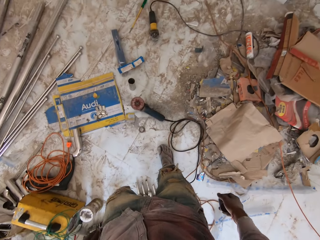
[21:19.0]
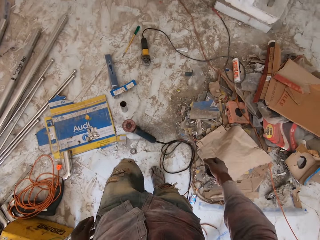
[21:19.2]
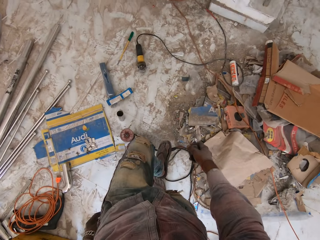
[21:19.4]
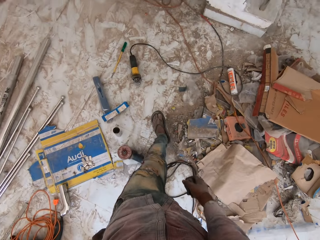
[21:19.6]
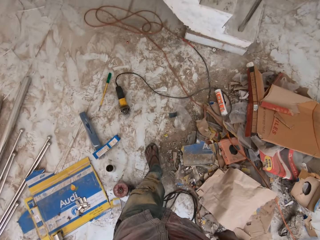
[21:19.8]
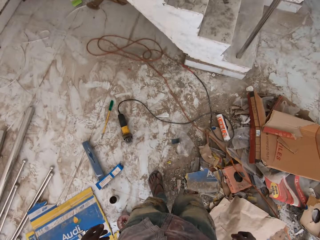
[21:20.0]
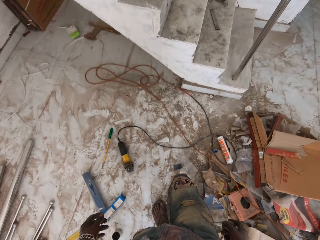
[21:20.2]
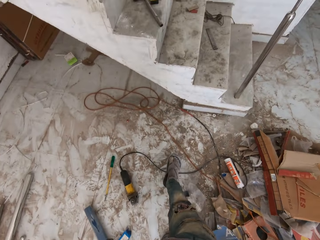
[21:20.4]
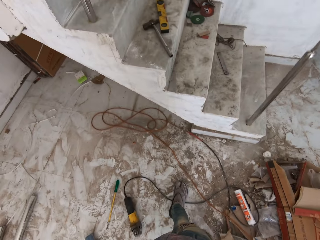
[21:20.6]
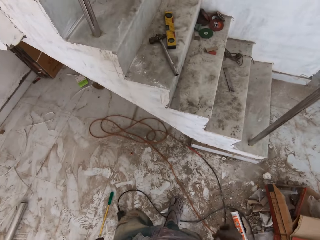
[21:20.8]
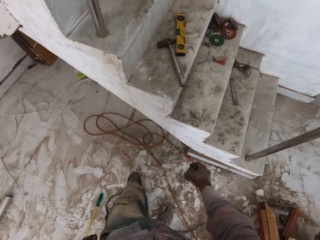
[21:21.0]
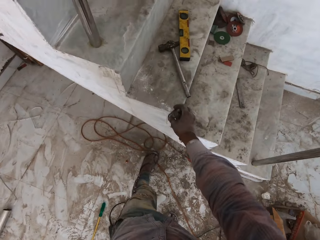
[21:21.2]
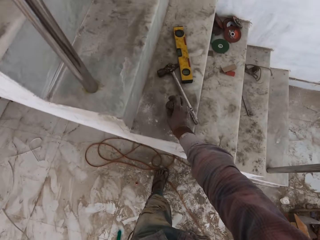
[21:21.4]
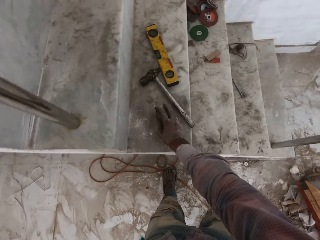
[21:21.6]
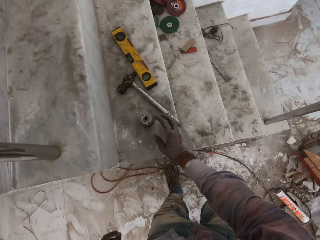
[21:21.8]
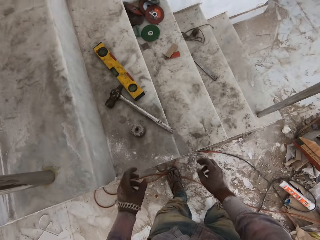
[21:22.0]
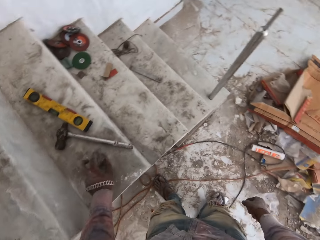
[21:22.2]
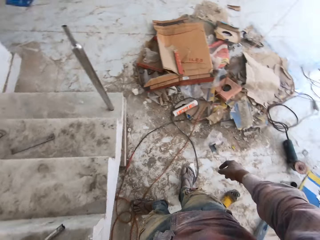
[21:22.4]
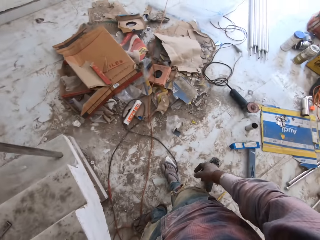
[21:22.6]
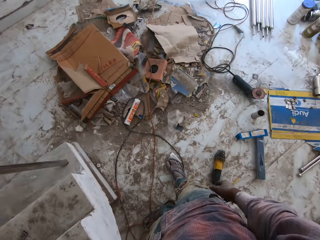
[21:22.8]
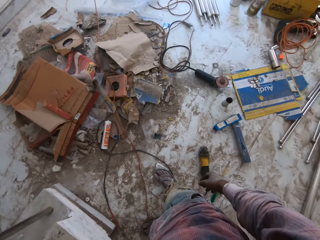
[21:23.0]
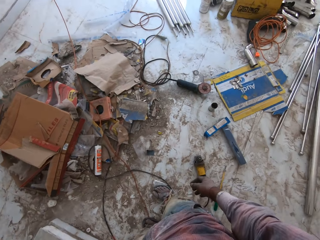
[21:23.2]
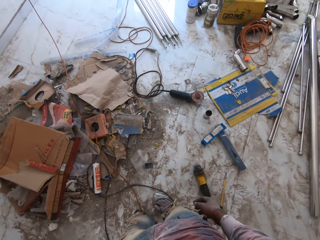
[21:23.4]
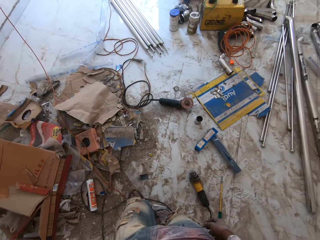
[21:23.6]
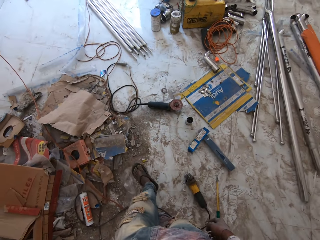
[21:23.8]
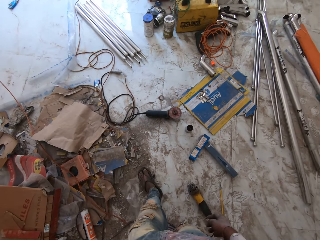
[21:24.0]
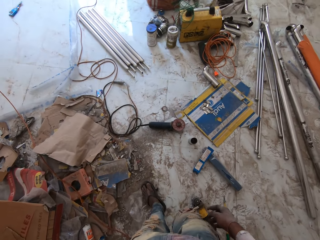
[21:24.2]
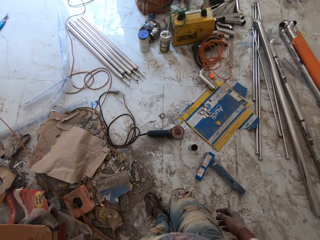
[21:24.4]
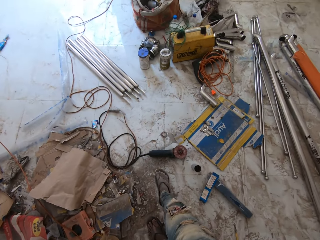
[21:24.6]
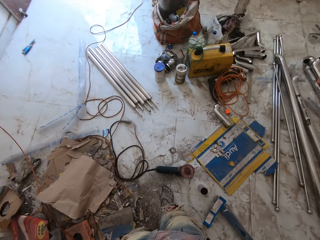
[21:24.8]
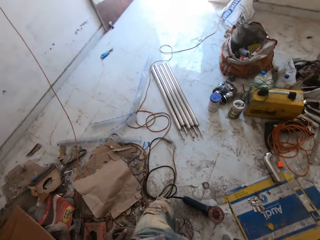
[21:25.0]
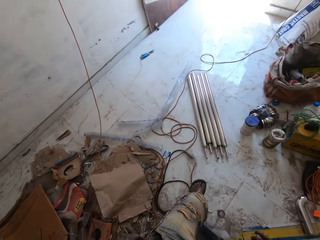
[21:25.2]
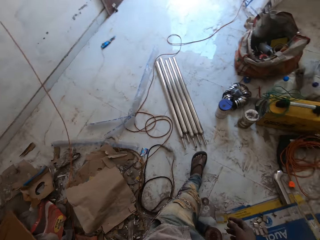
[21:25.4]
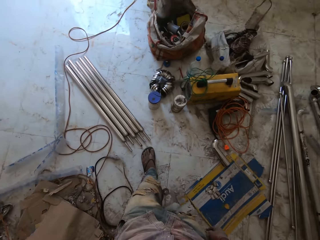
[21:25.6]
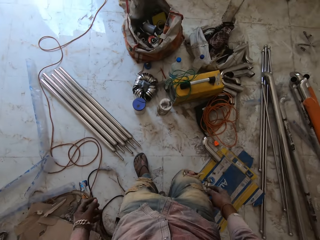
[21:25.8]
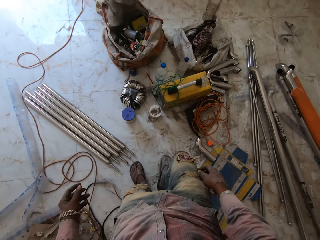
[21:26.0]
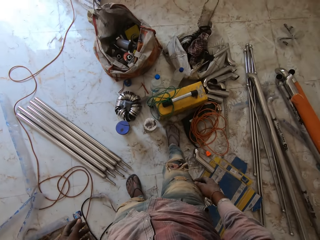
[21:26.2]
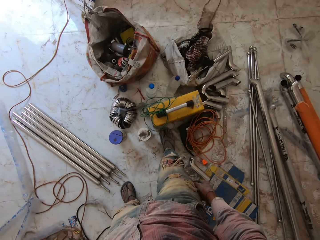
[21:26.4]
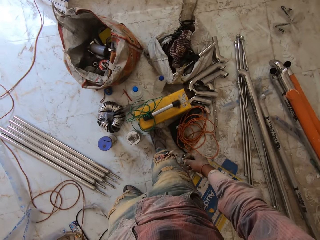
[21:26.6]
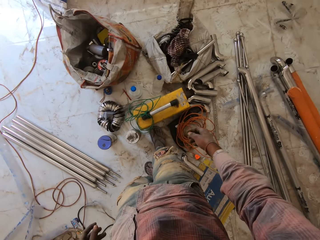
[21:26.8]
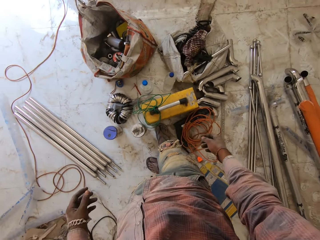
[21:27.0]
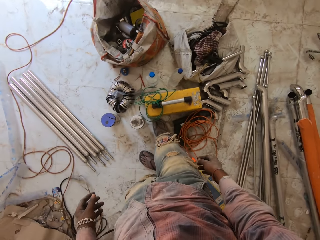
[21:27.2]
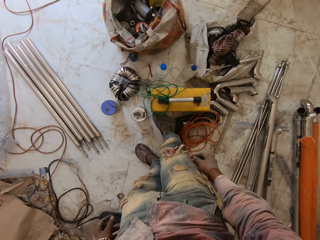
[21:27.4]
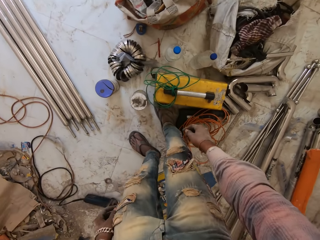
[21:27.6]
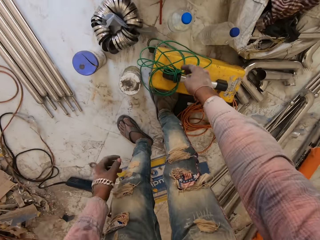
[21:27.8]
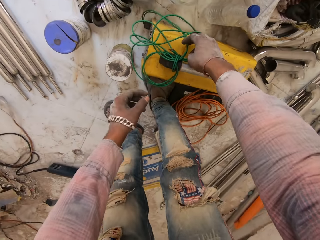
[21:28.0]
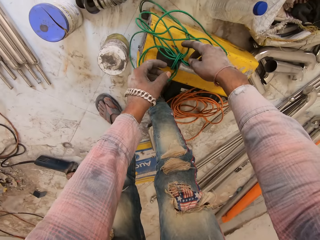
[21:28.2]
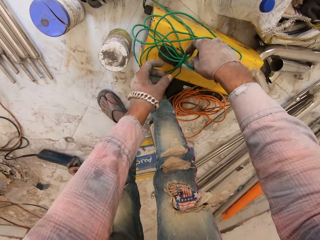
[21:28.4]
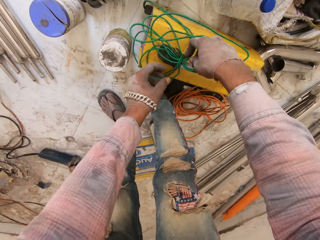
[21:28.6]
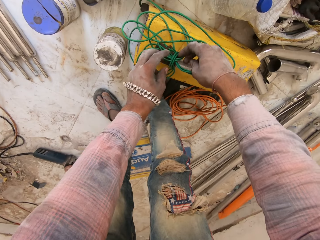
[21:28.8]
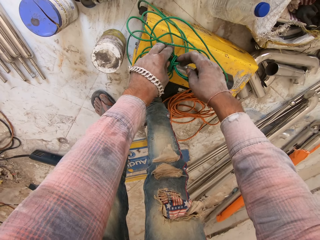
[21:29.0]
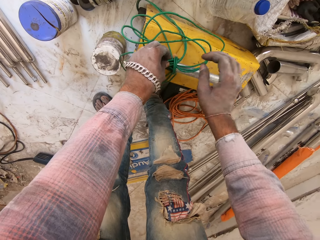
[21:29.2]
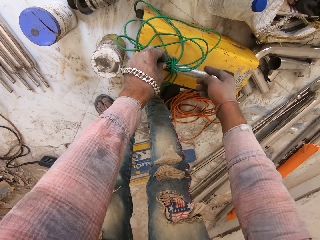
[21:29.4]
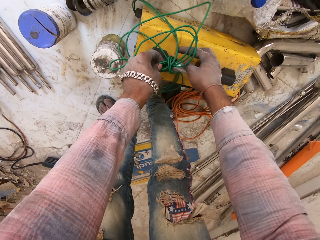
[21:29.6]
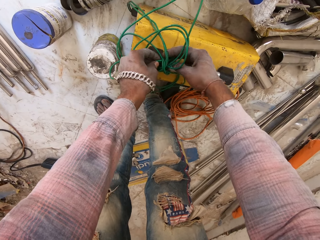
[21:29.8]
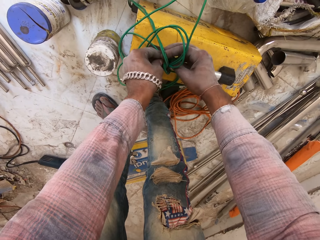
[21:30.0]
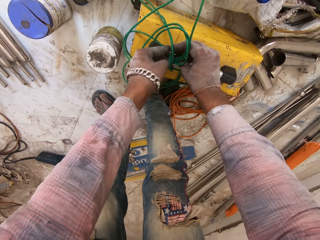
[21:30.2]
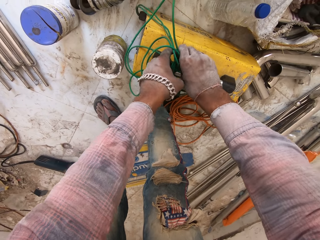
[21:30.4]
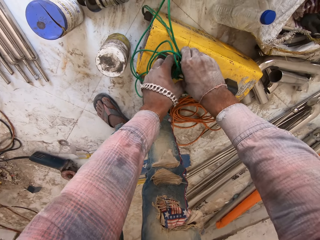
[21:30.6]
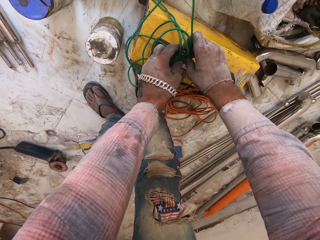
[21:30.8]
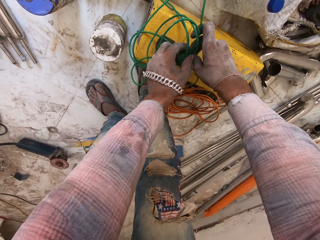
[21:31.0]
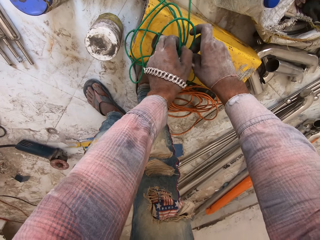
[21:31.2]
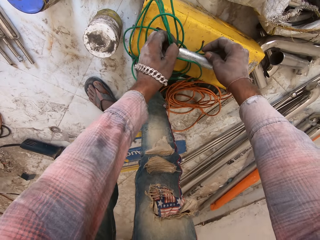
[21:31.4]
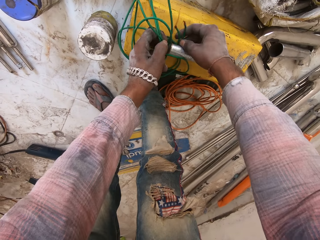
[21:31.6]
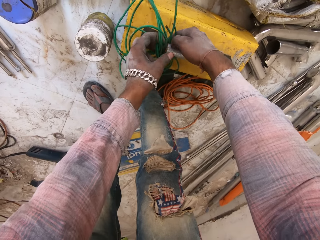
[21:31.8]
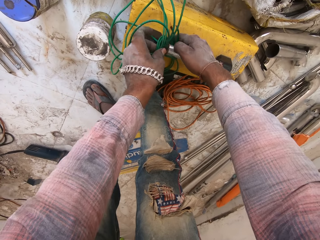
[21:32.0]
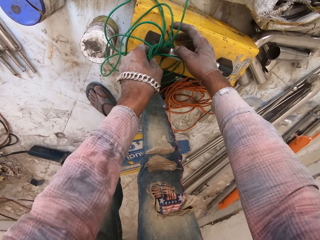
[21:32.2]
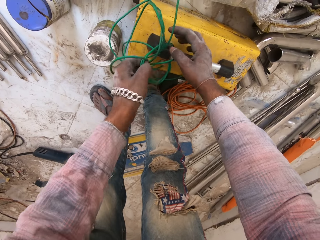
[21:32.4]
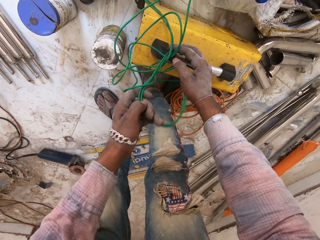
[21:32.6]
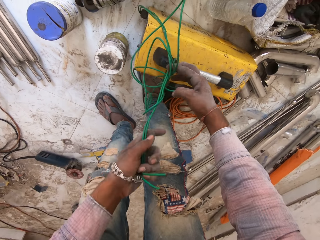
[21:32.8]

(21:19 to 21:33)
The camera wearer puts the drill bit on the stairs. They walk away from the stairs and look around the house. They bend. They untie a cable from a generator.

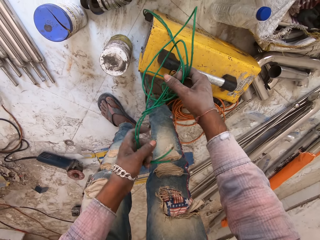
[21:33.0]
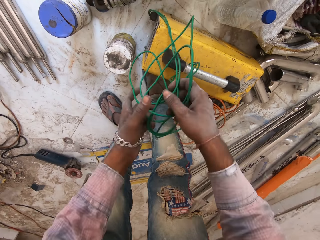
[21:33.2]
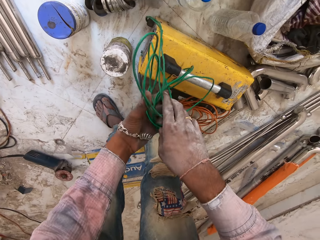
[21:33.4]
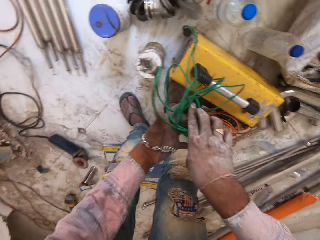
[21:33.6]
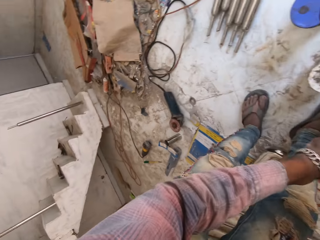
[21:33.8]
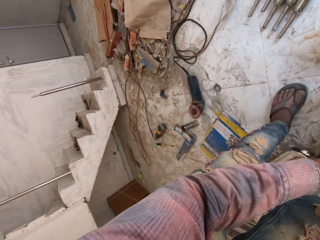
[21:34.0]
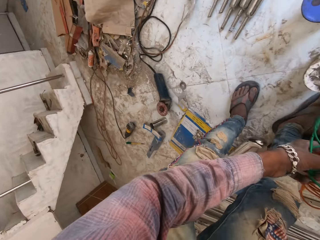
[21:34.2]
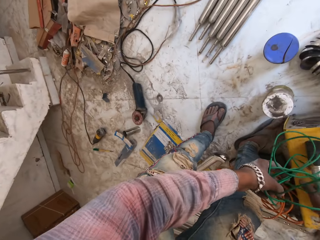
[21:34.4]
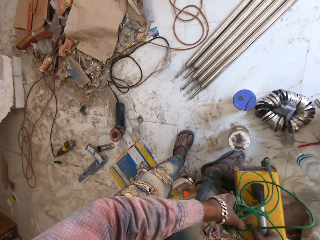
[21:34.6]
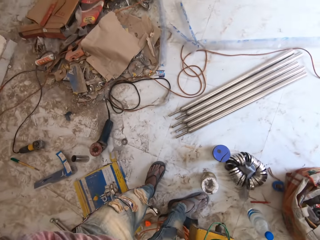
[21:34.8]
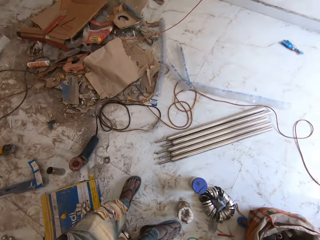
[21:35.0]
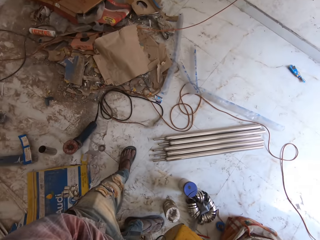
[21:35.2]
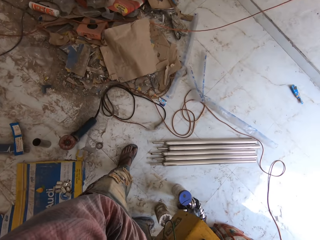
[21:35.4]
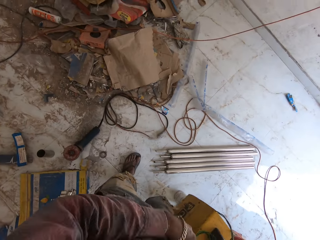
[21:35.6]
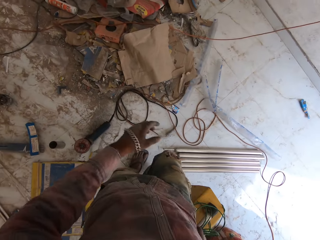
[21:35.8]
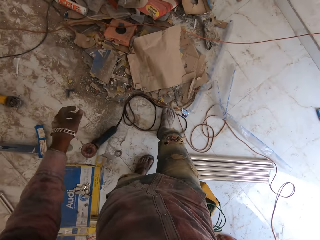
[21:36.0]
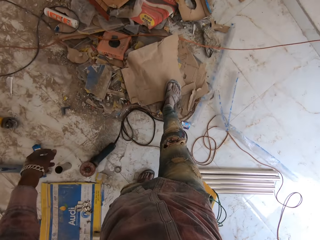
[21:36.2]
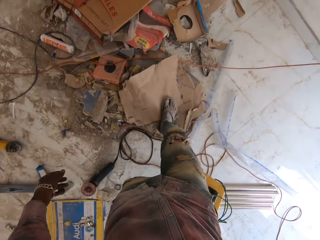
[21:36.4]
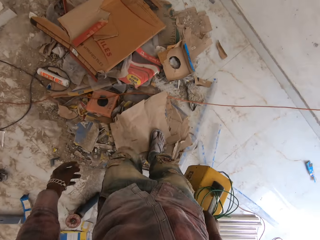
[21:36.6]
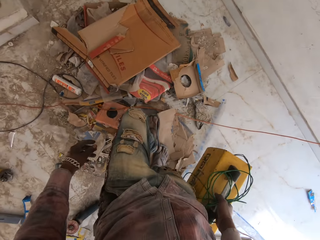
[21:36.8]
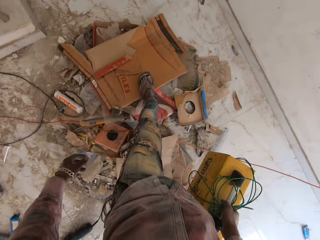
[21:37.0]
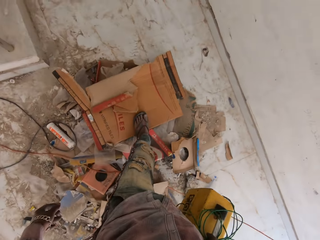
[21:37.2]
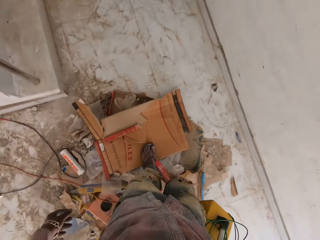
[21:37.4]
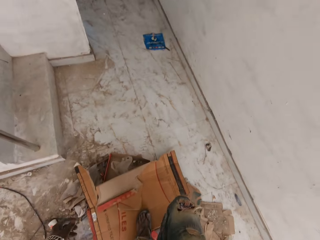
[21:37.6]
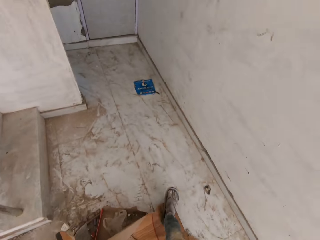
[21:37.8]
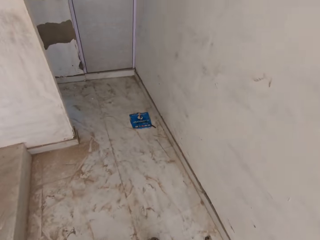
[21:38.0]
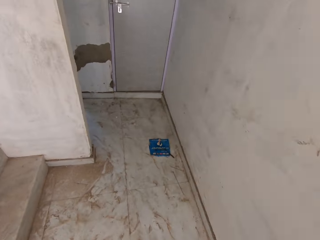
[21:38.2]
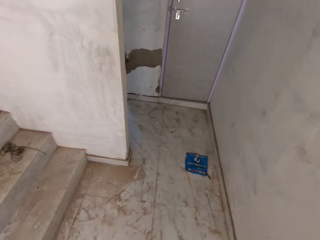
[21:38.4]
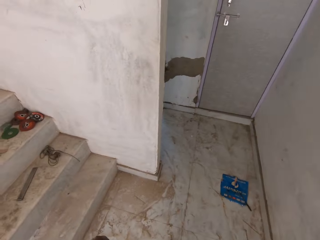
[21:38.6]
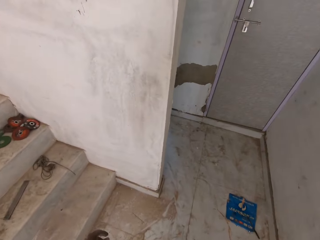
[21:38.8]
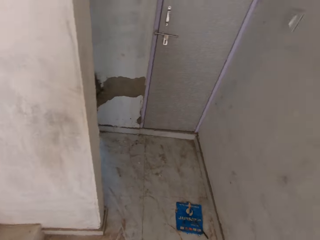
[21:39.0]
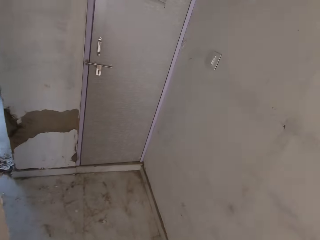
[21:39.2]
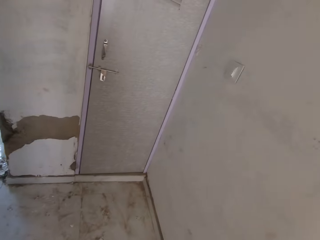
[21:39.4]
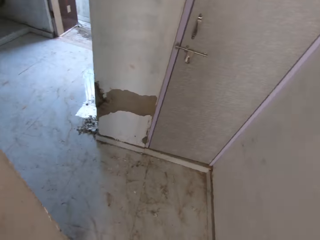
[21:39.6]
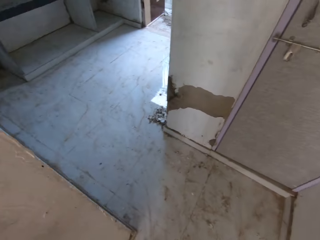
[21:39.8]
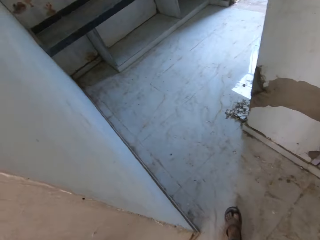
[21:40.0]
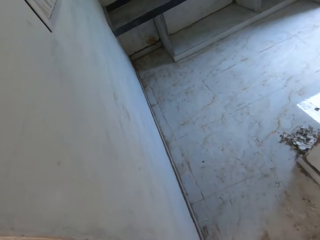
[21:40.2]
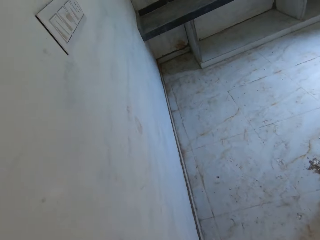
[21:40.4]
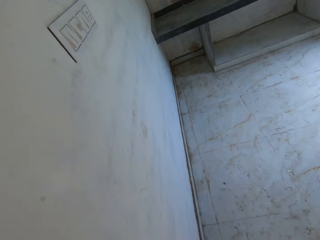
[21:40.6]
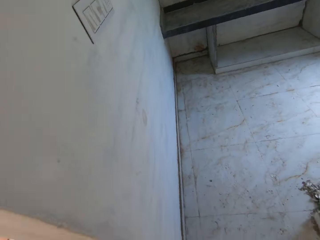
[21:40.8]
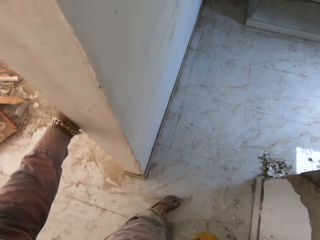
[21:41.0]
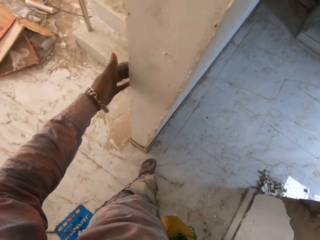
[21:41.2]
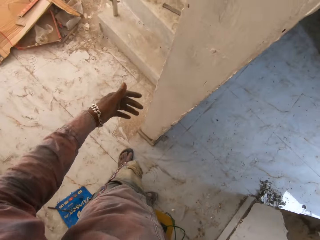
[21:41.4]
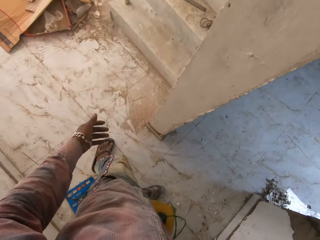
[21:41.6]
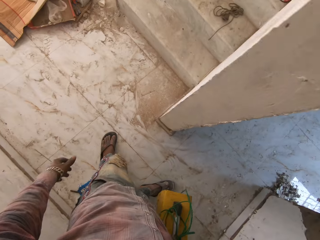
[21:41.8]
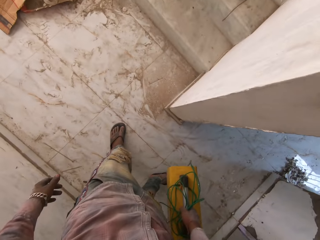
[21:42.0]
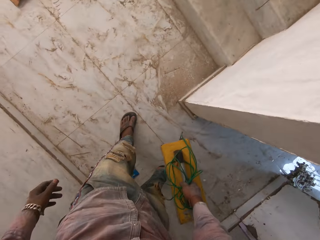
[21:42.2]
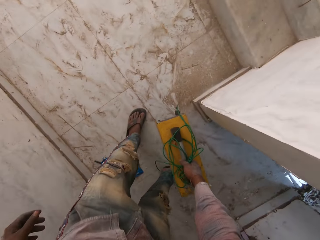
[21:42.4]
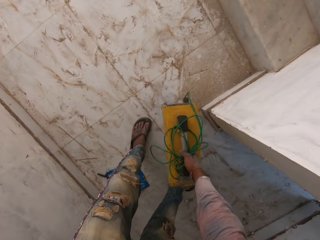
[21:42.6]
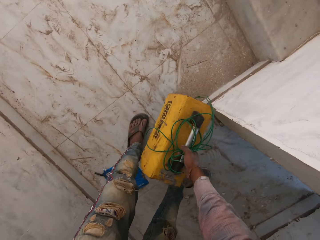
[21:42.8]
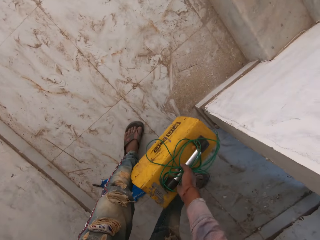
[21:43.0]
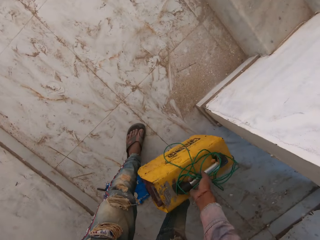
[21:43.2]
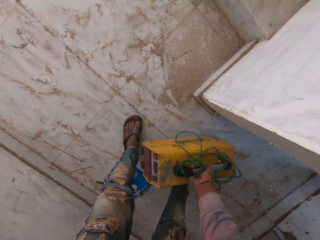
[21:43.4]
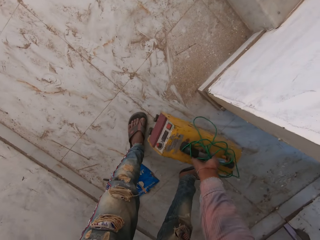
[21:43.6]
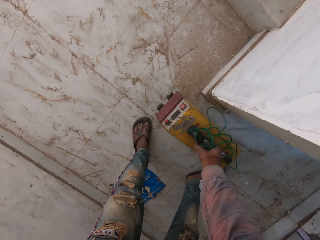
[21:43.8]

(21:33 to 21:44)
The camera wearer walks around the room. He carries the generator. He walks around the room. He walks around the house. He holds the wall and pulls his hand off the wall.
